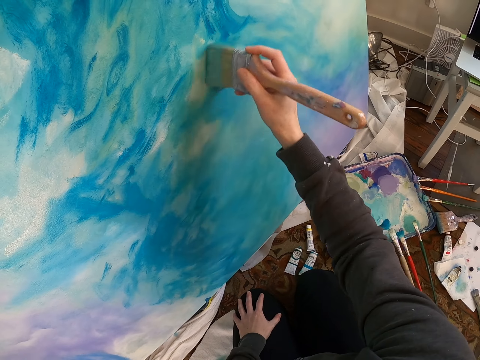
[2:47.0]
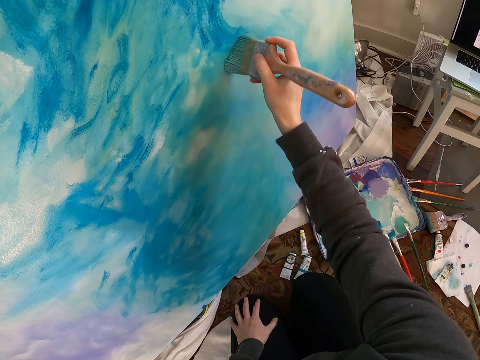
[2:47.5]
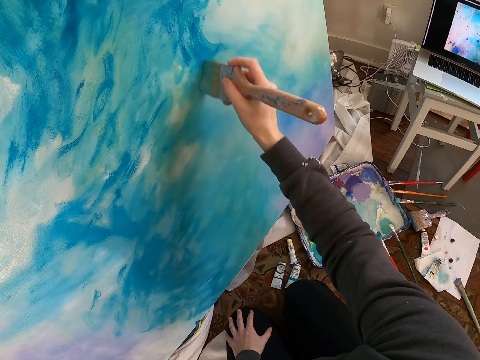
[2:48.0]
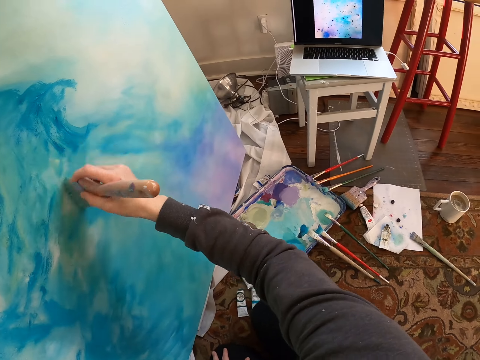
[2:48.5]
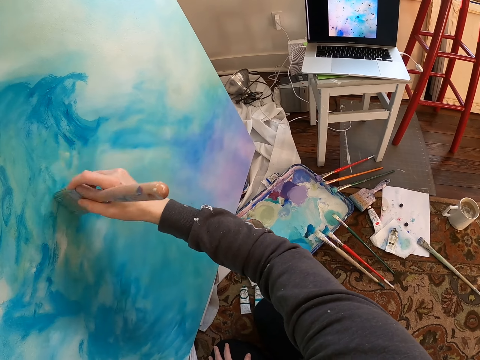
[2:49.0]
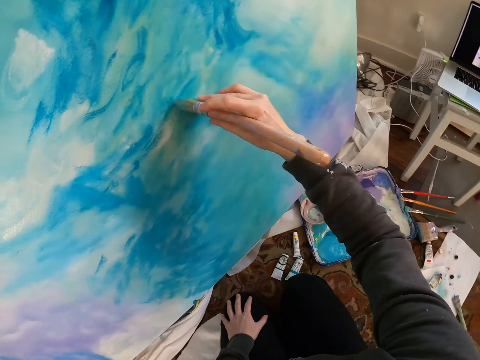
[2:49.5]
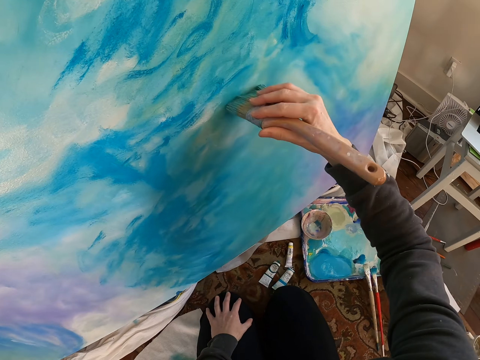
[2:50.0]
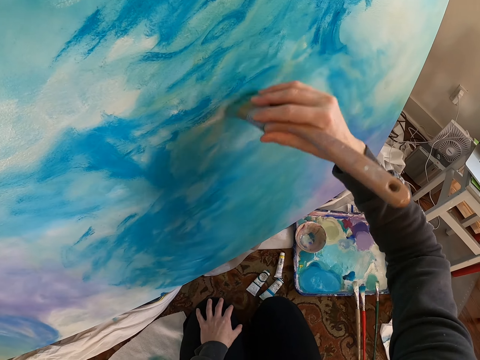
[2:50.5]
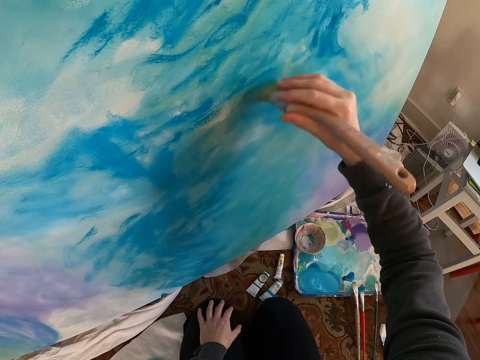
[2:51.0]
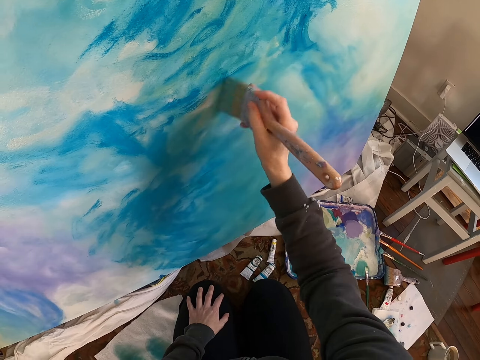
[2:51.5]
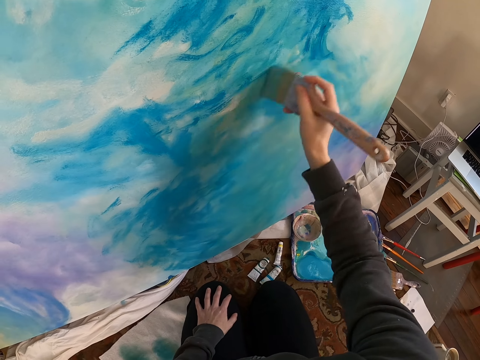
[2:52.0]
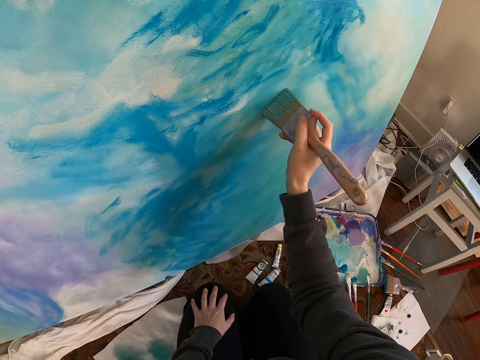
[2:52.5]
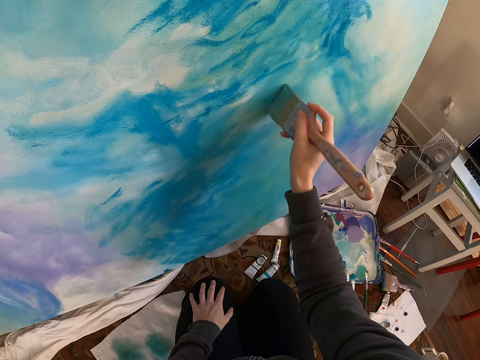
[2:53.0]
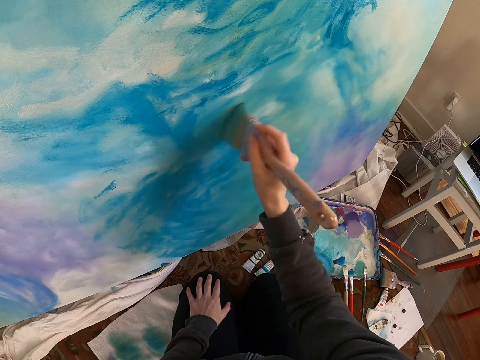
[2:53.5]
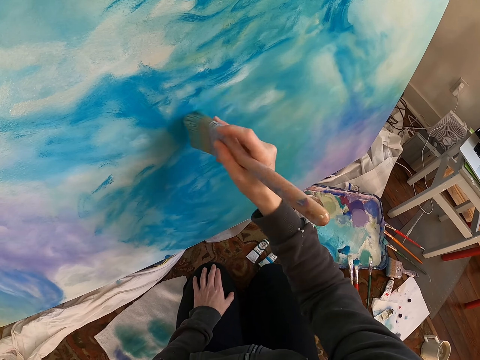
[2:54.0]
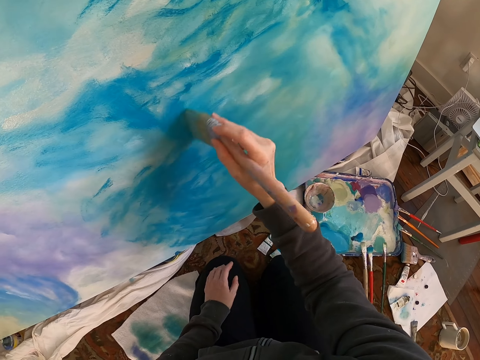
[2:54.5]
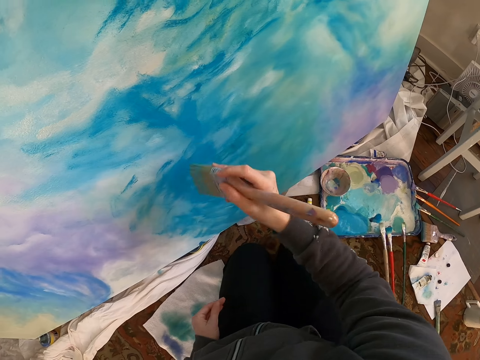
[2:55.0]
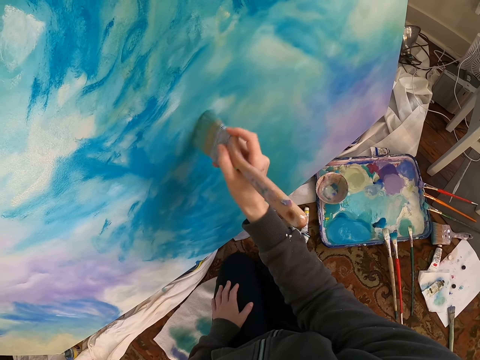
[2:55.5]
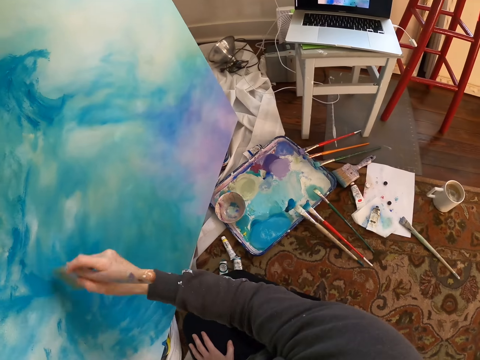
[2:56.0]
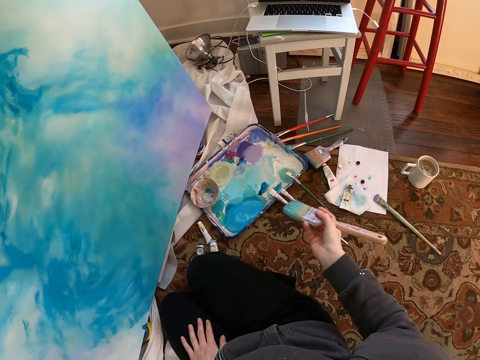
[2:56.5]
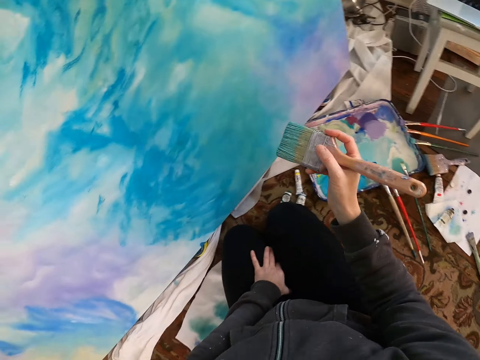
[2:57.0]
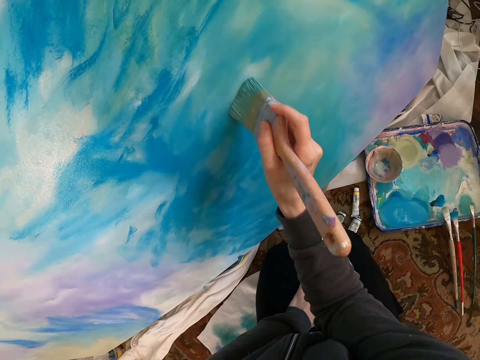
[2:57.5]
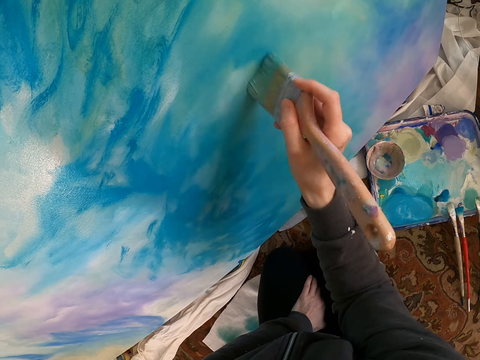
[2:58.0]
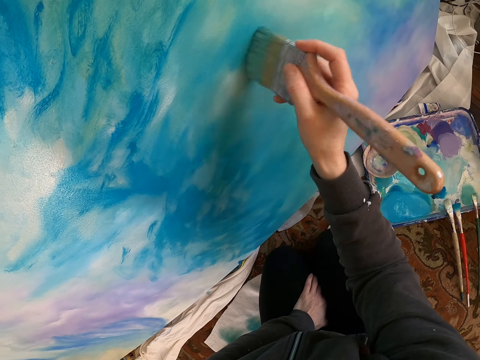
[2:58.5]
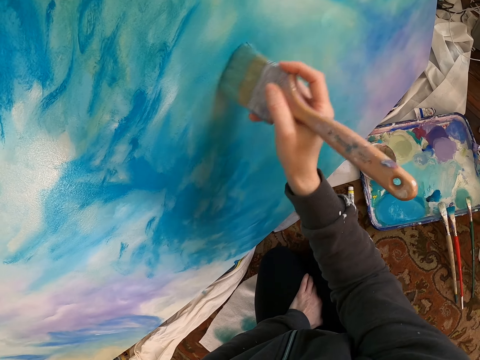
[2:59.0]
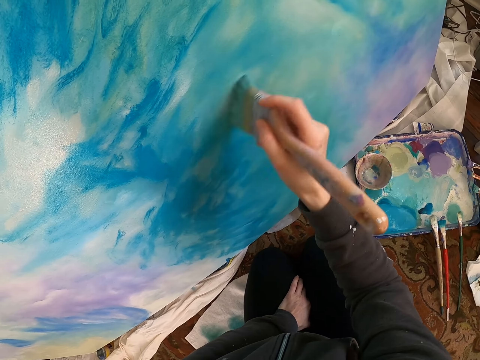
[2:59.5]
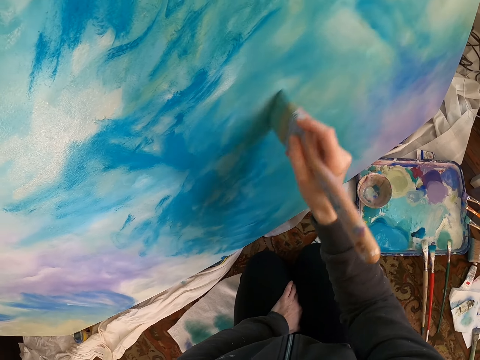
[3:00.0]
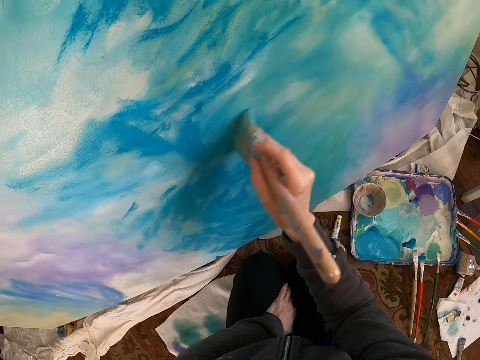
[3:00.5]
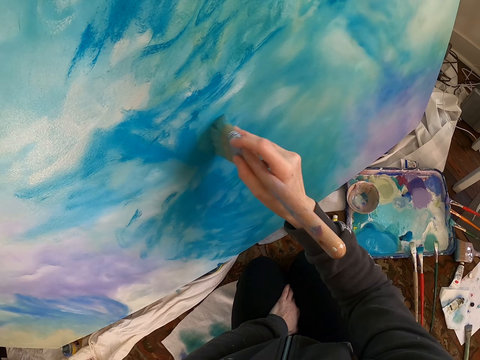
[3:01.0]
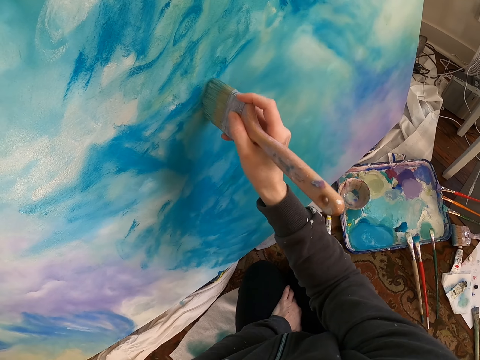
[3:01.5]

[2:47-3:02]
The camera wearer stares at a laptop. They lift a brush. They paint a painting.

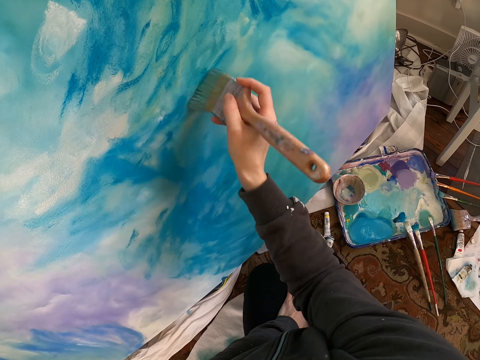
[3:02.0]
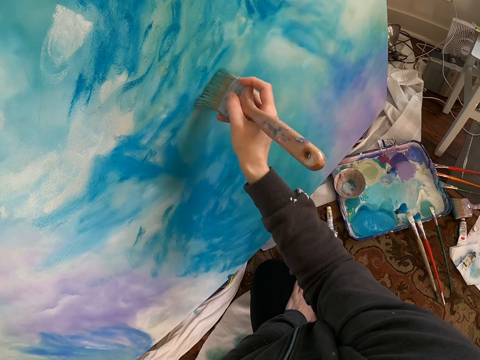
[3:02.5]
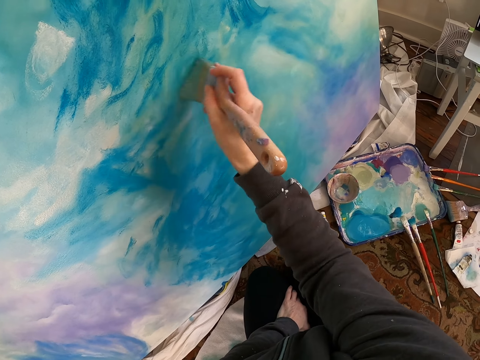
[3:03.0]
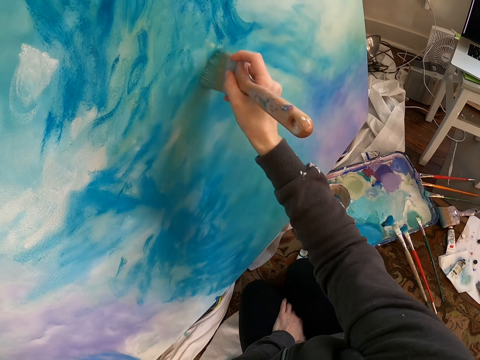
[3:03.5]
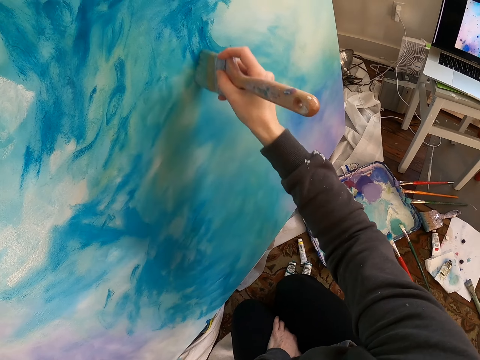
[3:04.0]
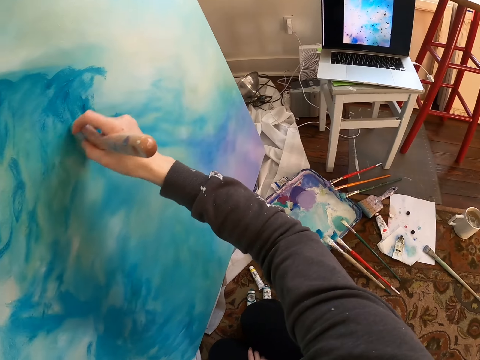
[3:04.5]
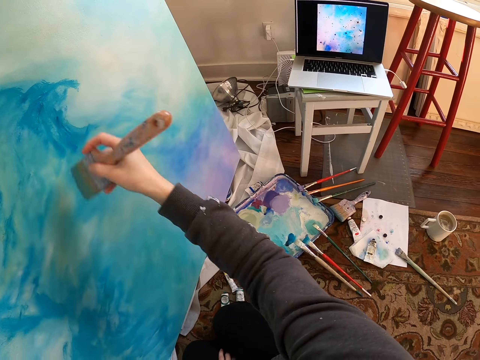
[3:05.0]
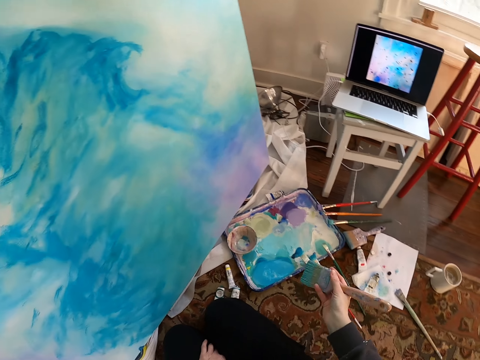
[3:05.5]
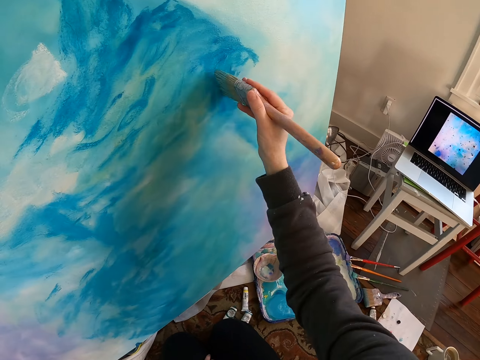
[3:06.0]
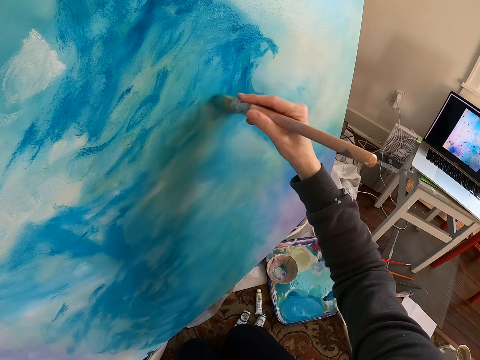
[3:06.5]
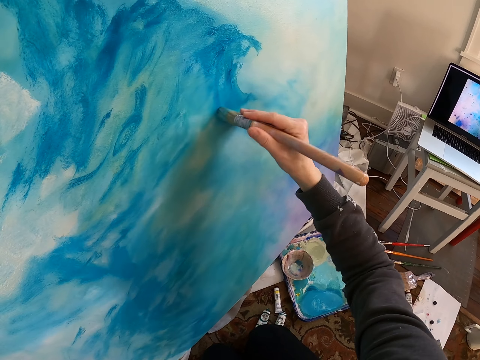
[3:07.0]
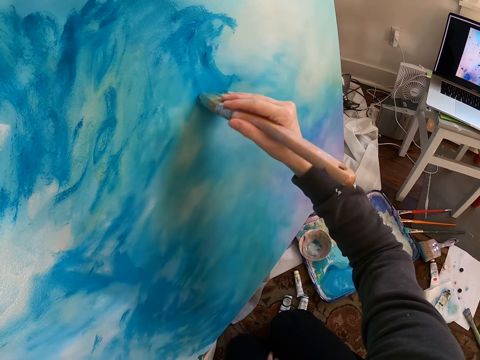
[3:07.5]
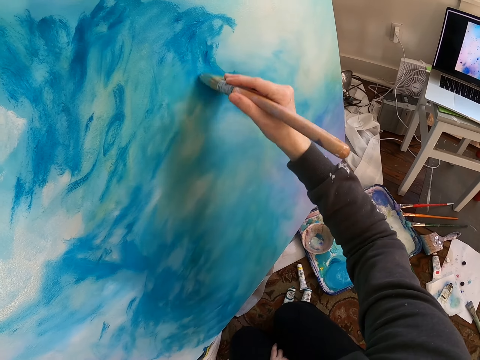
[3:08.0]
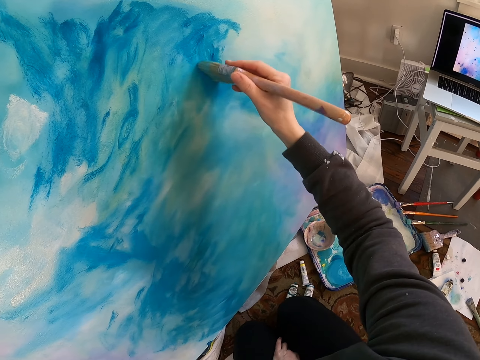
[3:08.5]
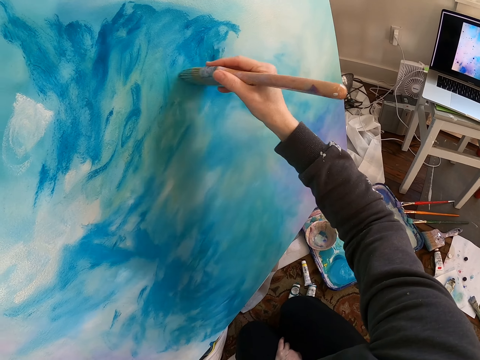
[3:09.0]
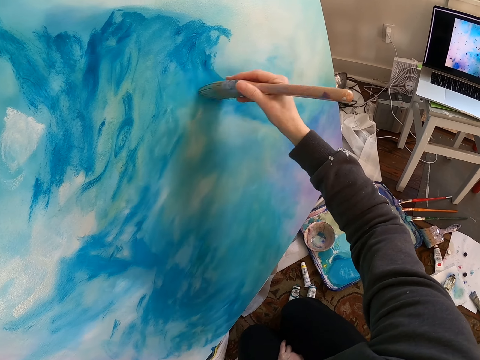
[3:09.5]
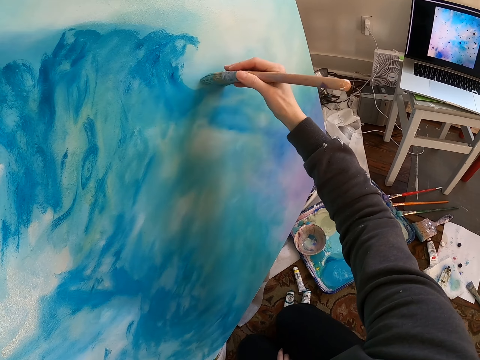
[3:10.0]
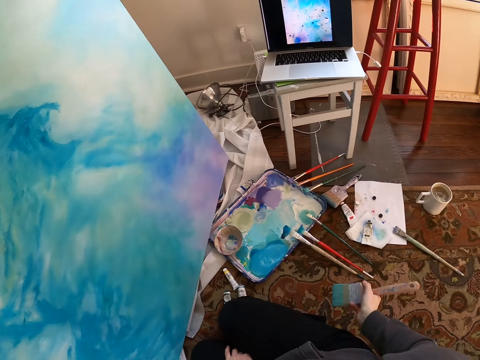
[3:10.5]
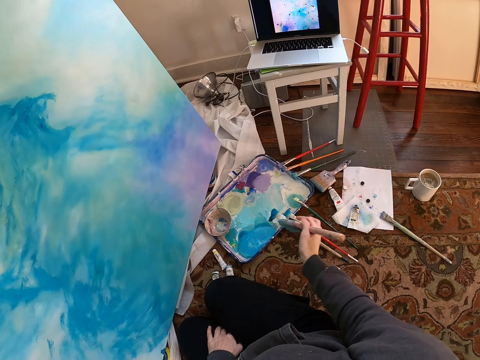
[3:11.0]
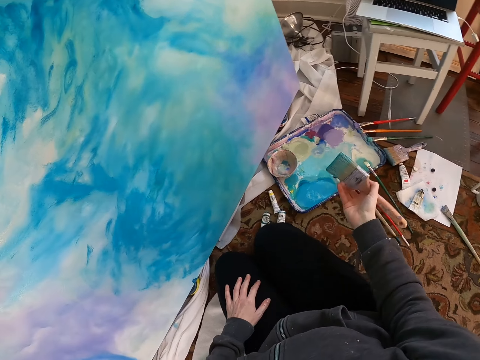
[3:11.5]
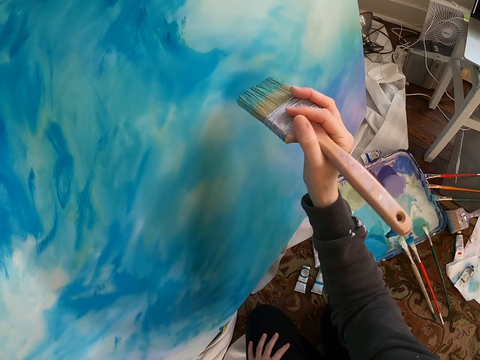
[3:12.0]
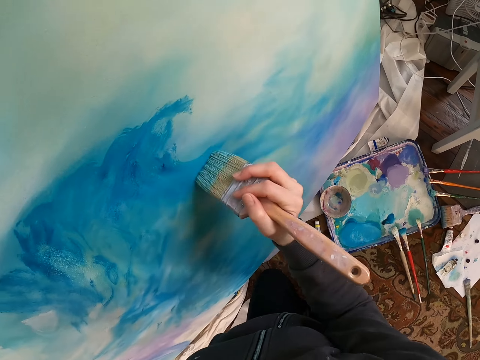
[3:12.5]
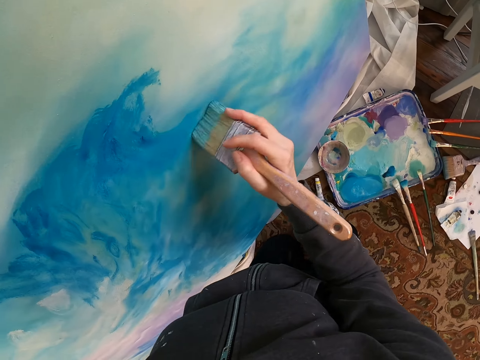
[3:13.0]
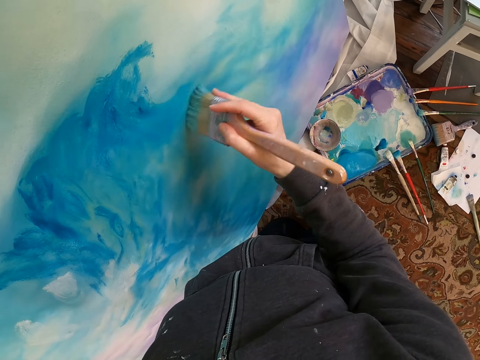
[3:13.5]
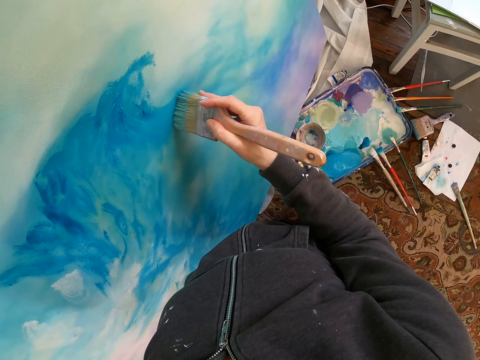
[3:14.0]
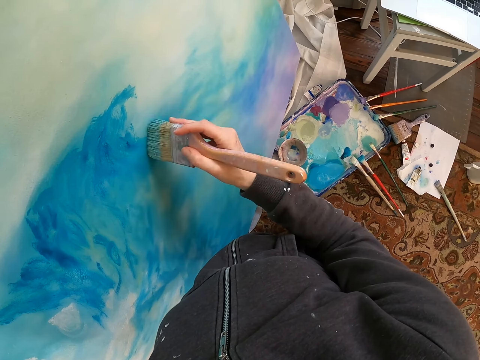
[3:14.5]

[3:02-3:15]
The camera wearer stares at a laptop. They lift a brush. They paint a painting. They stare at the laptop. They lift the brush. They paint.
